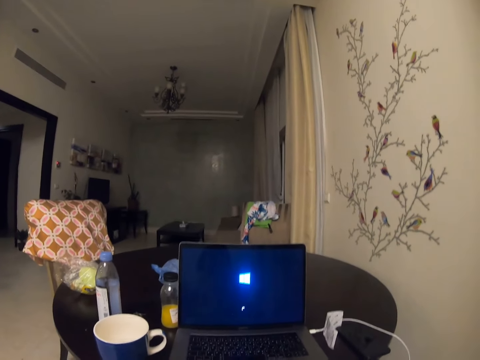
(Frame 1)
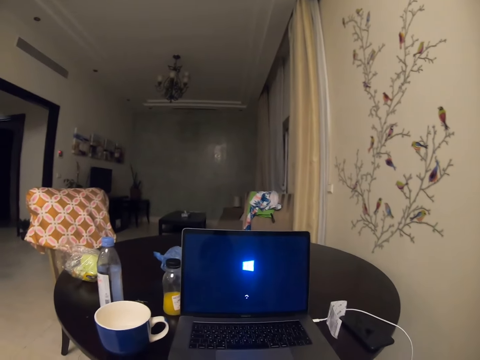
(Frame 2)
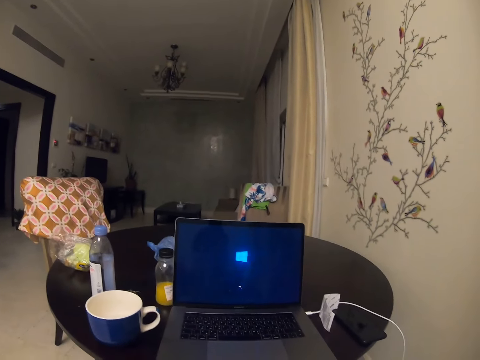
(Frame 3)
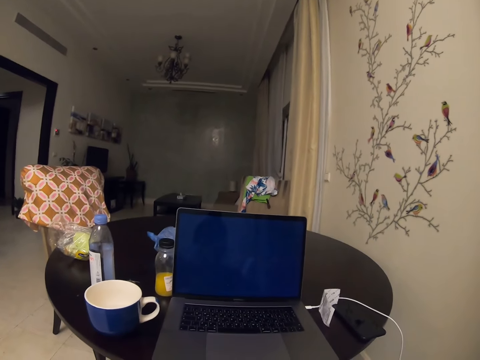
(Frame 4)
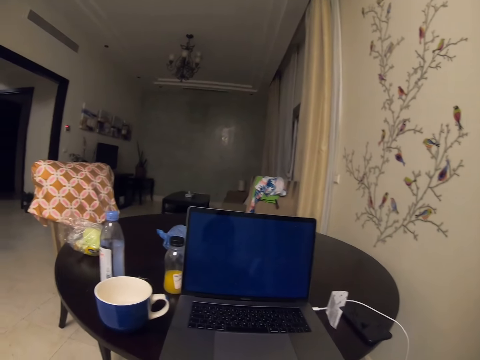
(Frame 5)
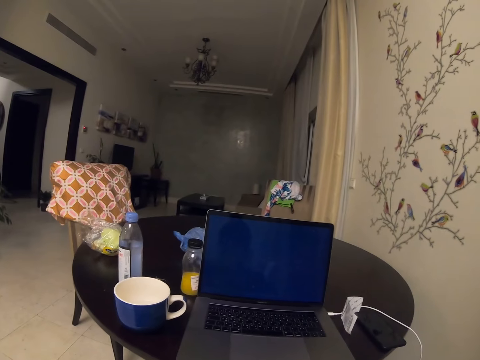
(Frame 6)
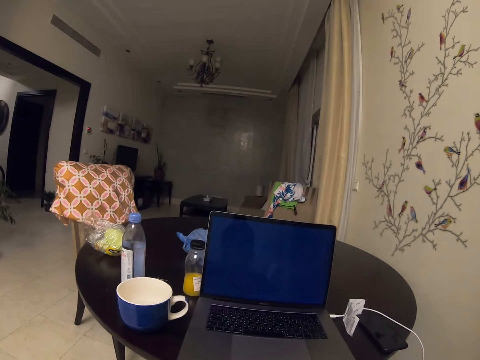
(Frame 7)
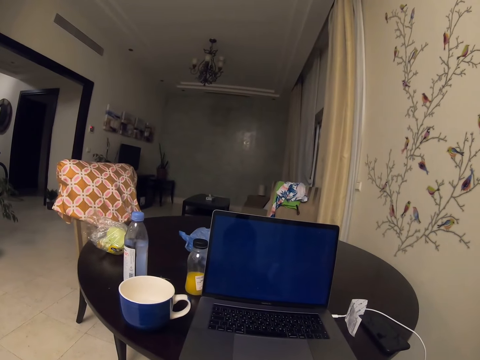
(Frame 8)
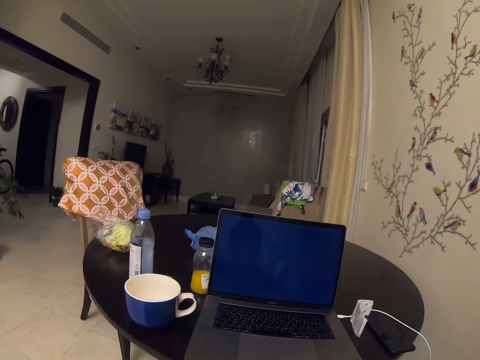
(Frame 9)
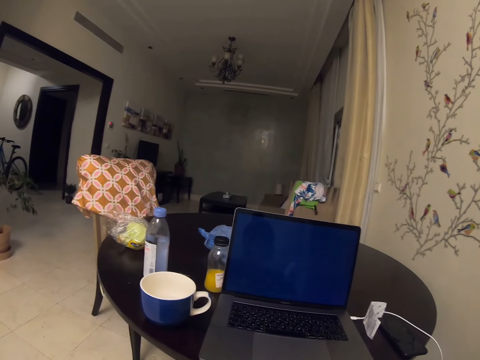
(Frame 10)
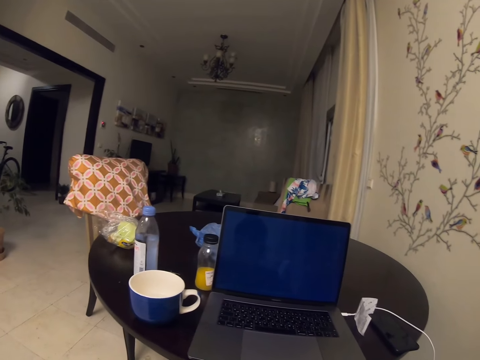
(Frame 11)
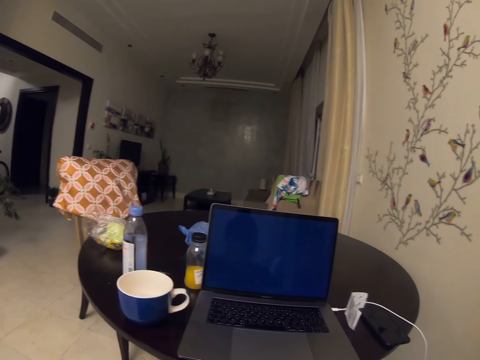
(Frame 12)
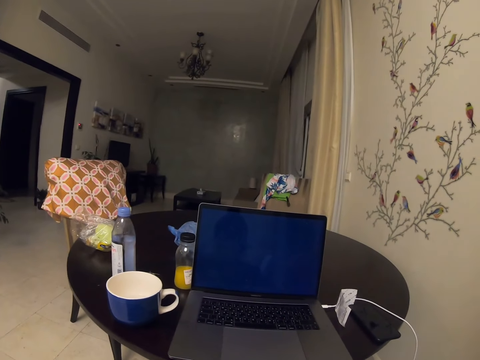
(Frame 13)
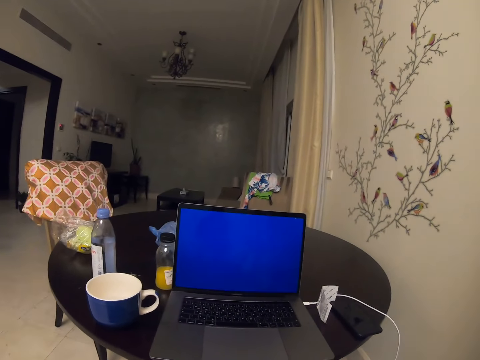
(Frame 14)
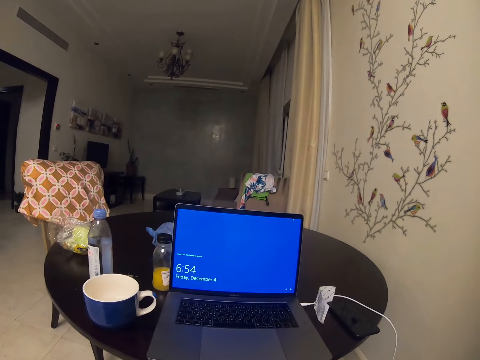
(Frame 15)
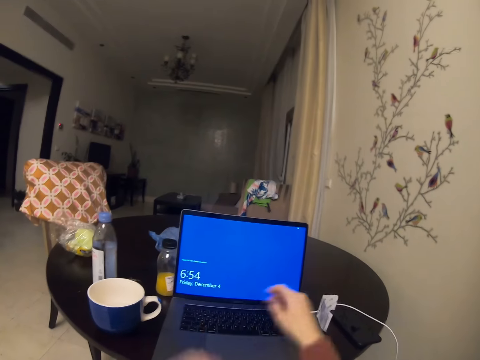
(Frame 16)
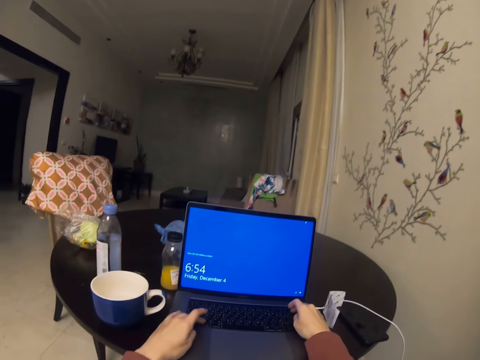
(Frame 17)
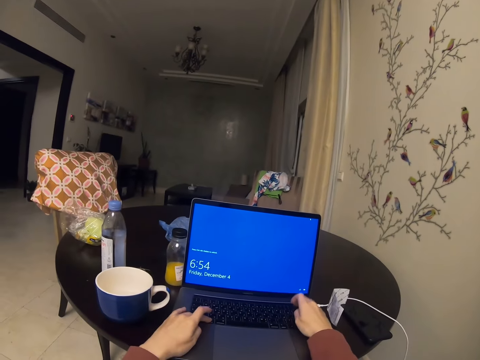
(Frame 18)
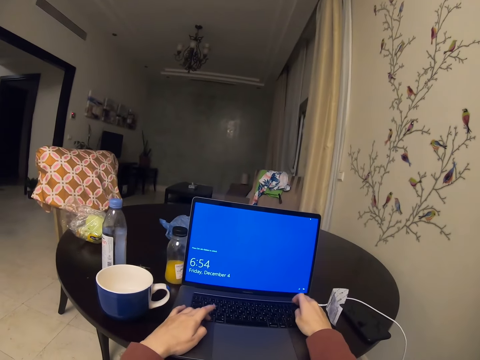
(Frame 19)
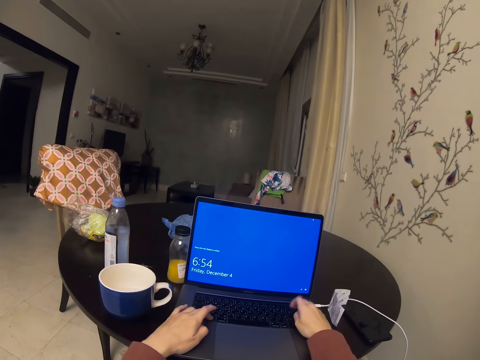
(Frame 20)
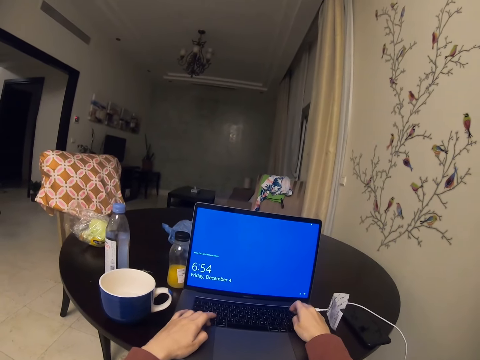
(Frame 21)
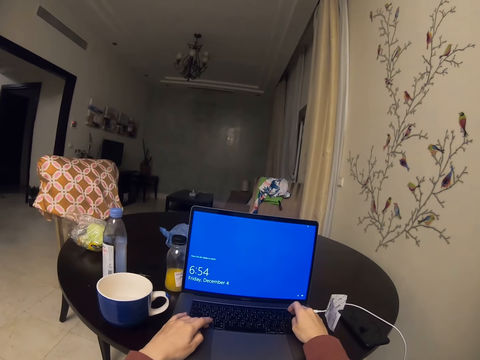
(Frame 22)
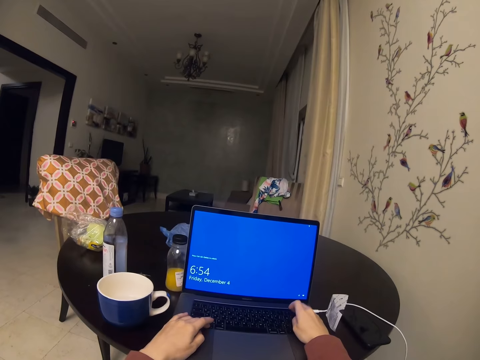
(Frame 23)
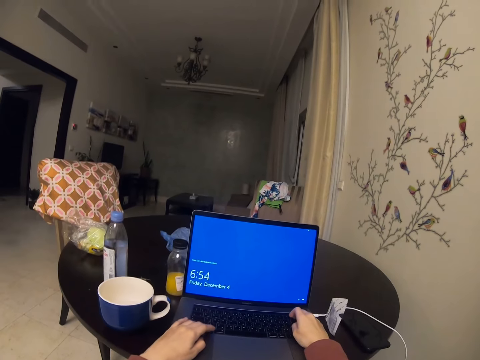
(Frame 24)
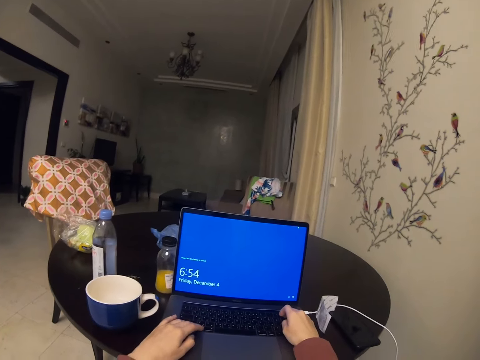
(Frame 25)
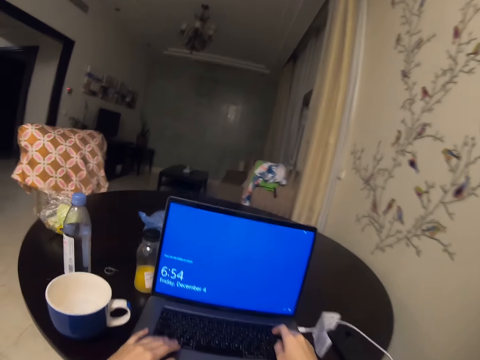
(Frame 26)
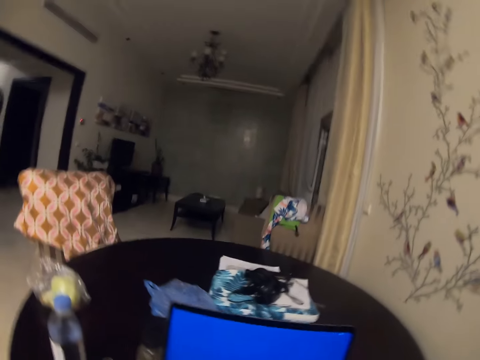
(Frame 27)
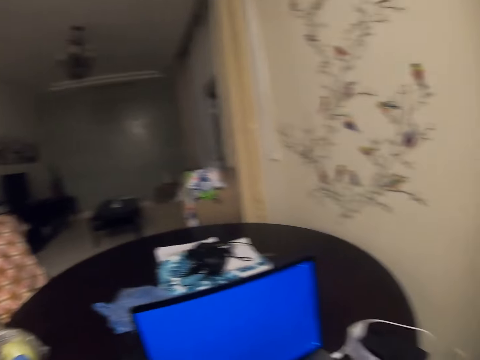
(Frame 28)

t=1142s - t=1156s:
The camera wearer operates the computer. They press the laptop buttons.

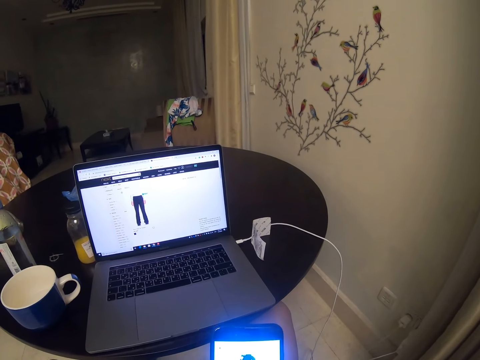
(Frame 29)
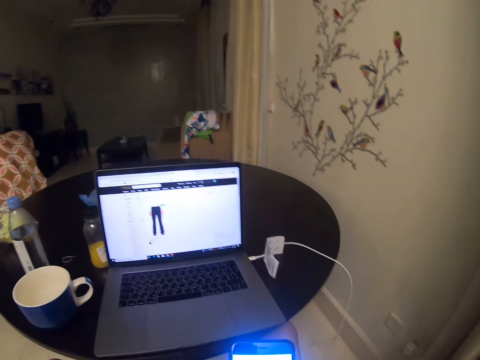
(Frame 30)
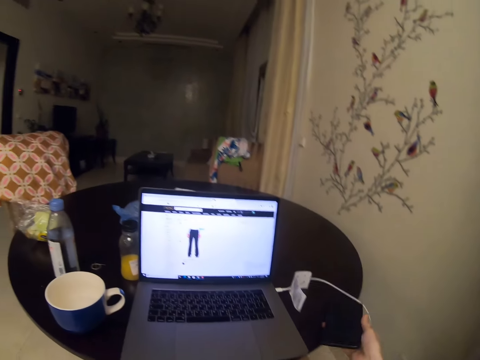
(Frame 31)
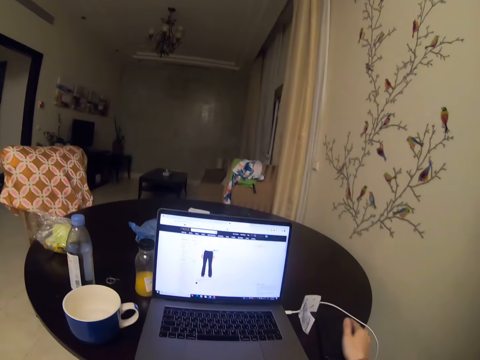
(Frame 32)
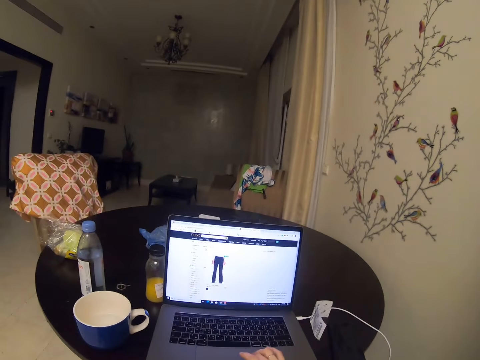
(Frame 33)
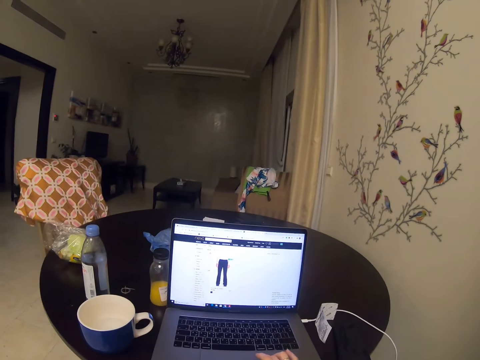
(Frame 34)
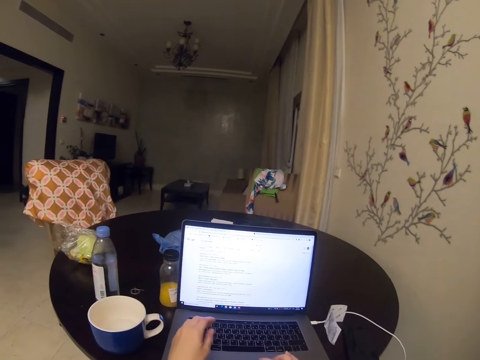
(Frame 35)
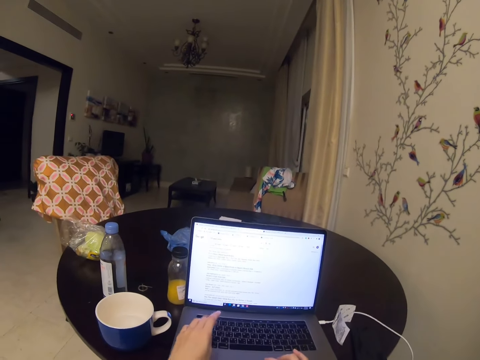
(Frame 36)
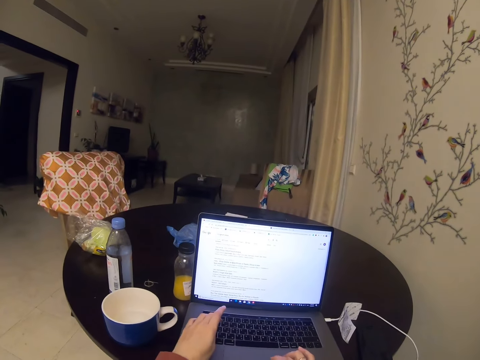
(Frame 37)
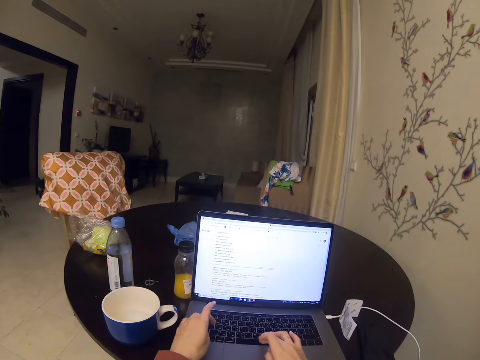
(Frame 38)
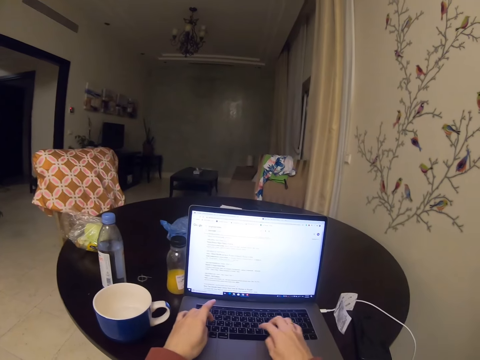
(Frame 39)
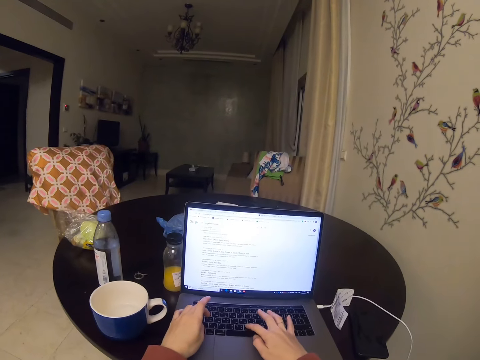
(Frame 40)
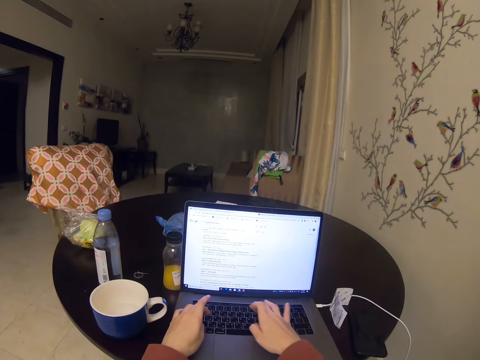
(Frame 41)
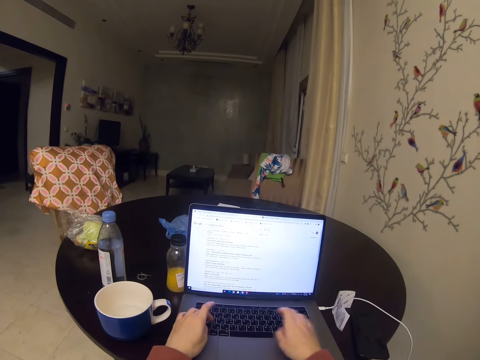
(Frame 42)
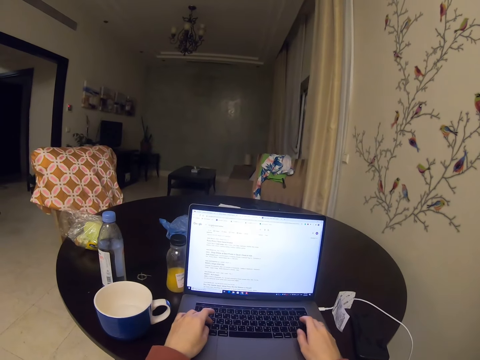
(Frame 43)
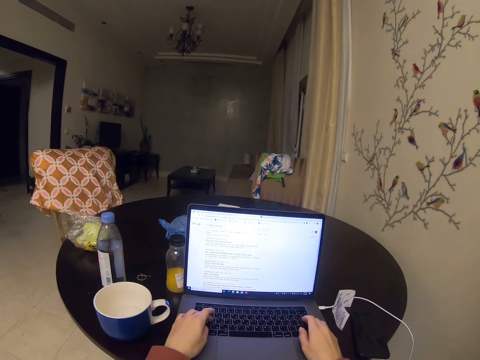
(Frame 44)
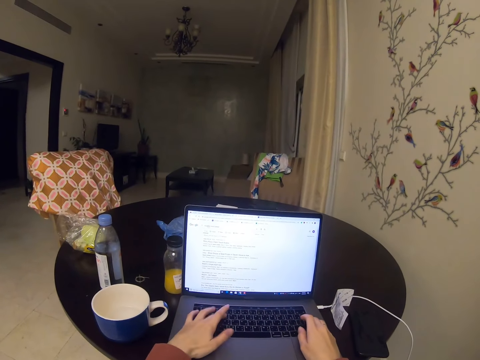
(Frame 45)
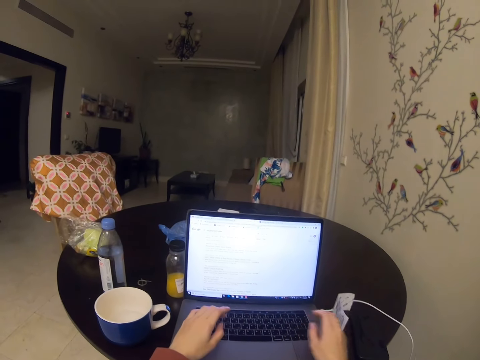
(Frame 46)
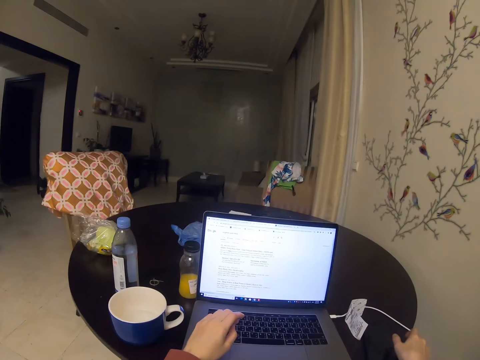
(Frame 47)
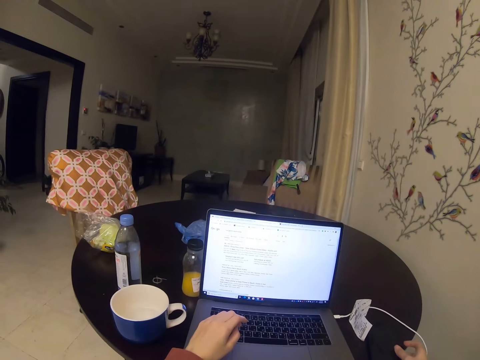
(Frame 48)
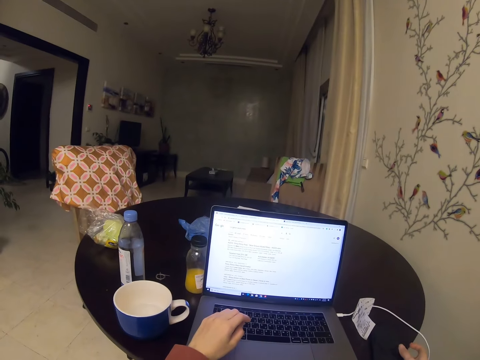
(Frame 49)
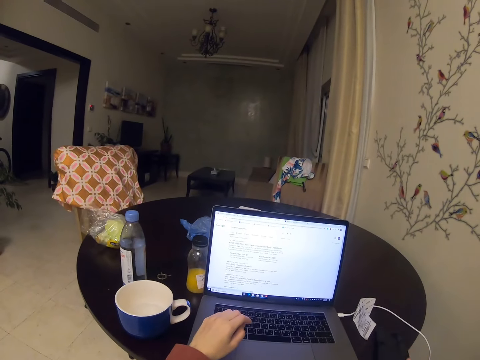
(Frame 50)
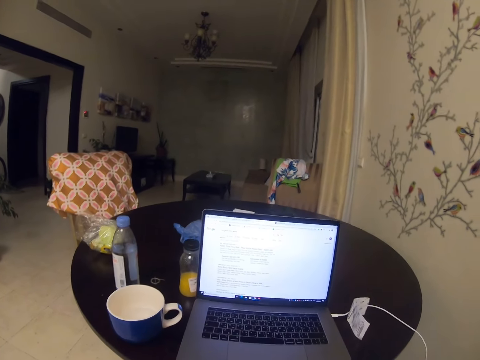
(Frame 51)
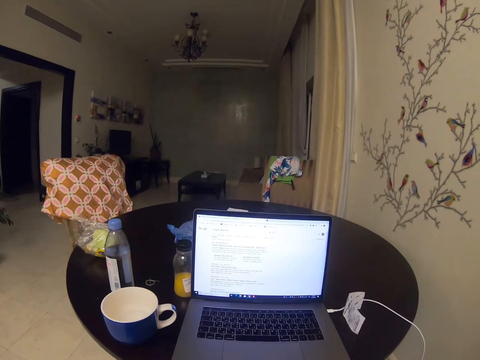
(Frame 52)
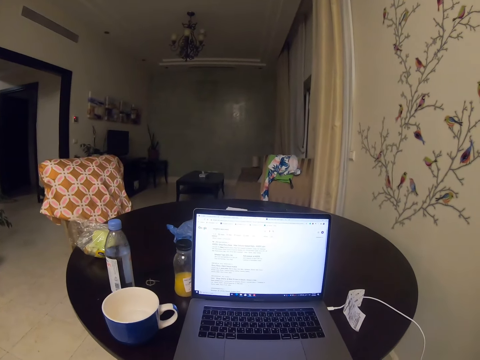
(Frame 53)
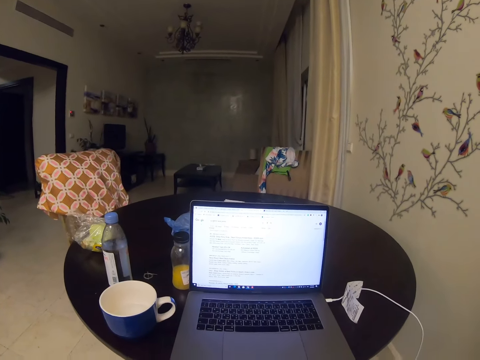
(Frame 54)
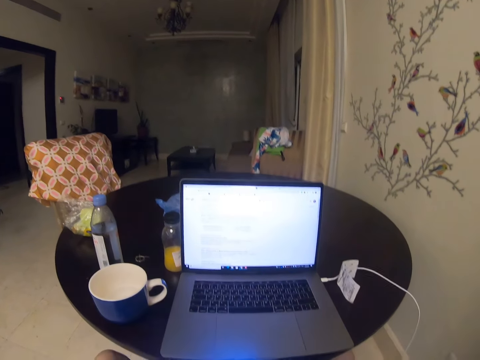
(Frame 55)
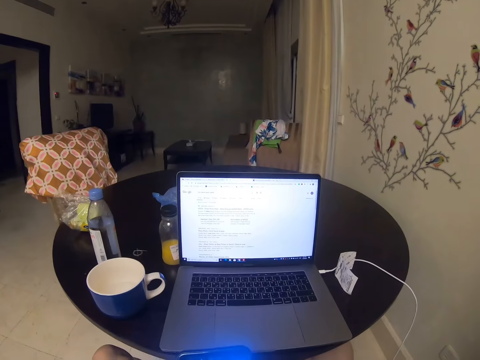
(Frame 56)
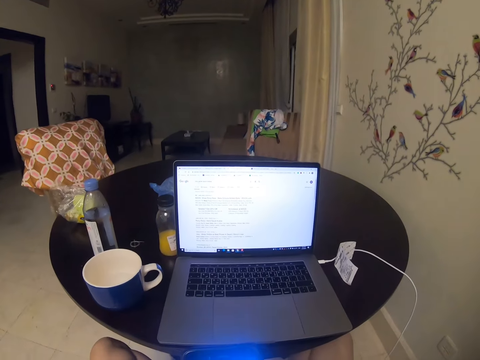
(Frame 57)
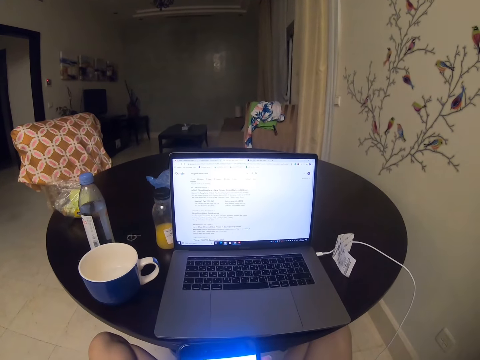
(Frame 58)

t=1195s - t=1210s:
The camera wearer puts the phone on the table. They operate the computer.
